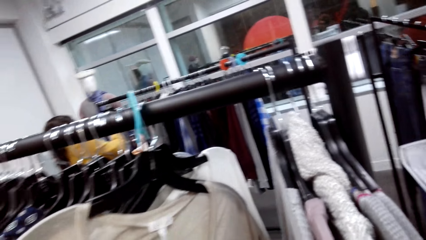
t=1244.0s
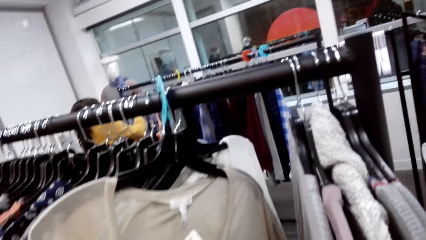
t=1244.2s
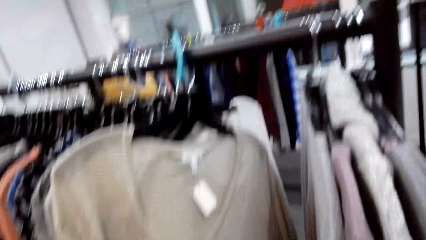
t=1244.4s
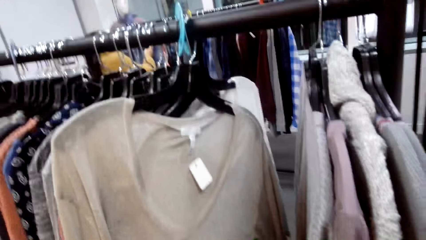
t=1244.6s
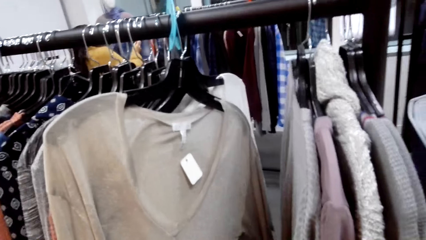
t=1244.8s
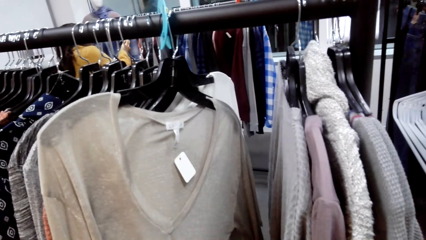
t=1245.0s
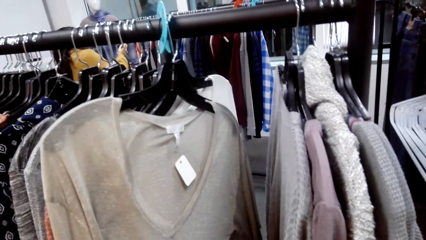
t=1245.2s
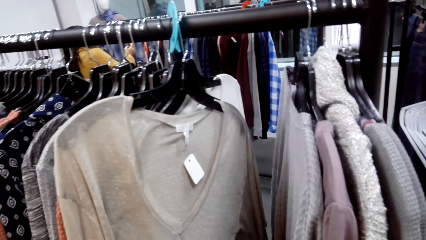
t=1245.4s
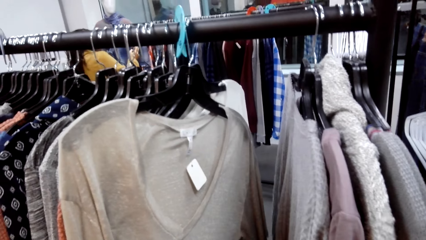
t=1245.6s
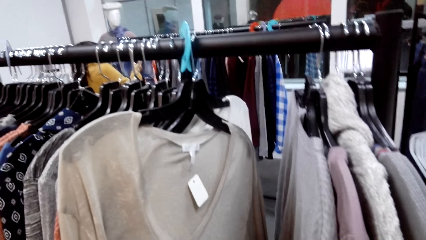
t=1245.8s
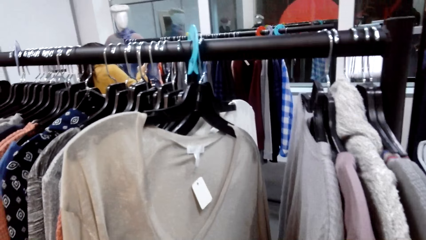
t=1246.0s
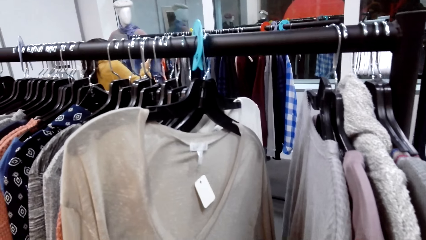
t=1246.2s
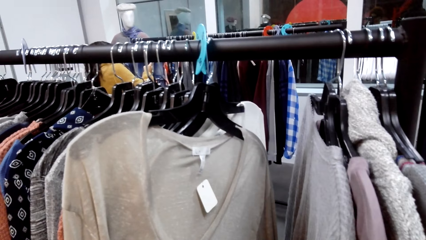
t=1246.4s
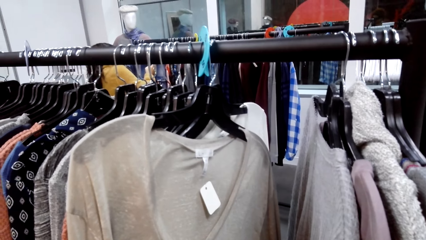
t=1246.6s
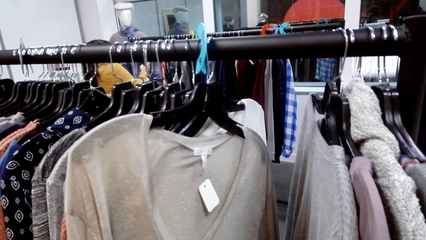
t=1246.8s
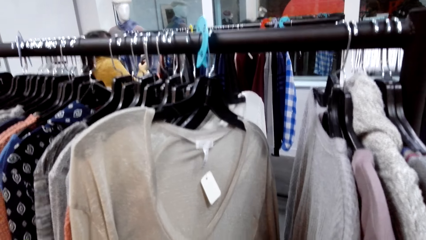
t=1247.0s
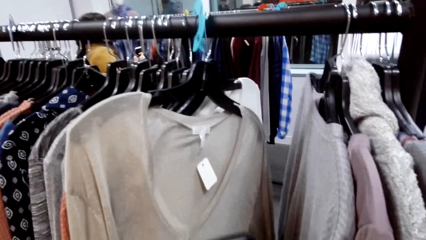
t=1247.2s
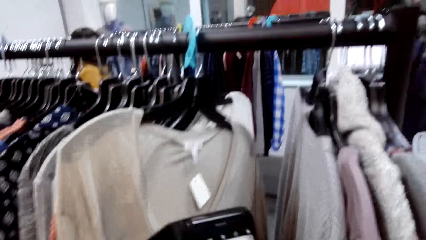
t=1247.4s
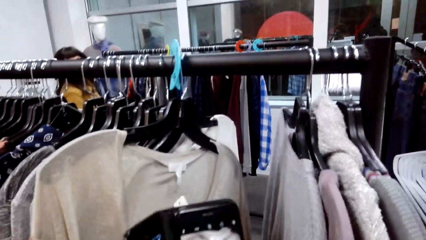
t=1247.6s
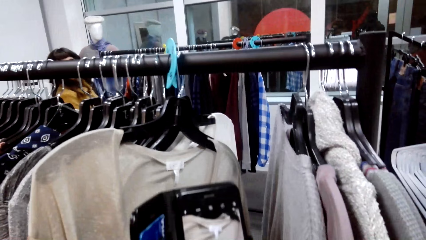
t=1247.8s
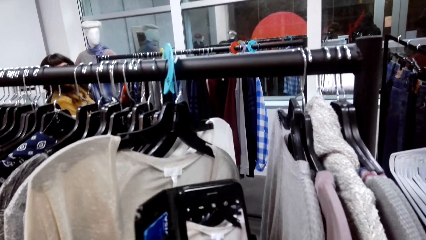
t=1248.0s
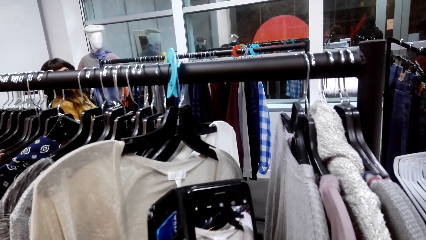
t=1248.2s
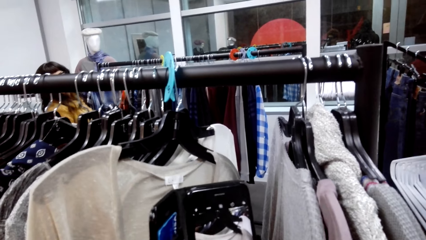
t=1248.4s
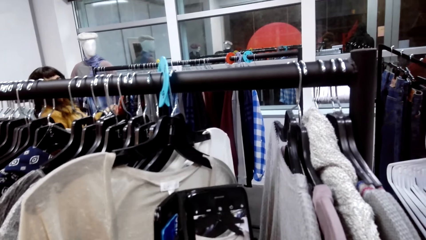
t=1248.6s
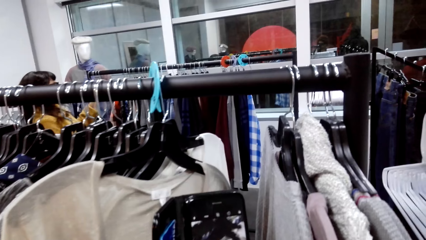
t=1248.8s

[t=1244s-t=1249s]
The camera wearer takes a photo of a sweater.

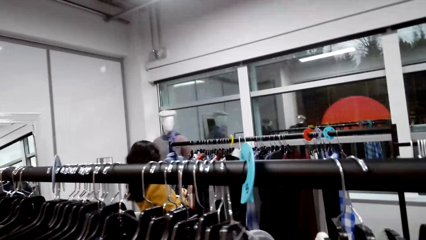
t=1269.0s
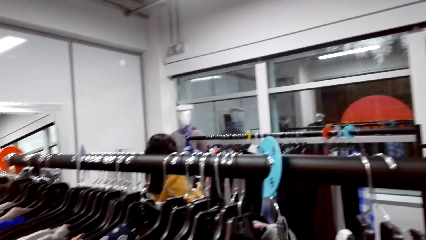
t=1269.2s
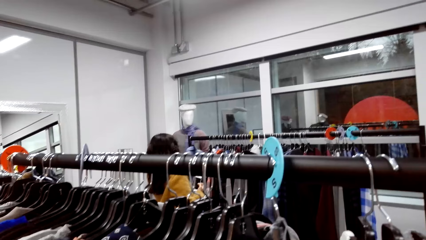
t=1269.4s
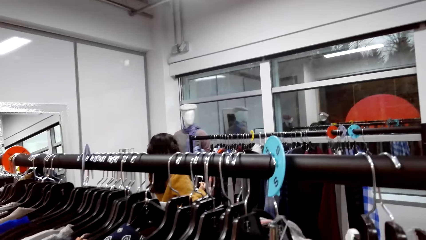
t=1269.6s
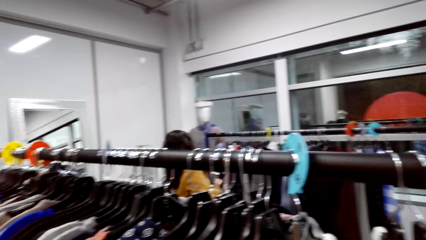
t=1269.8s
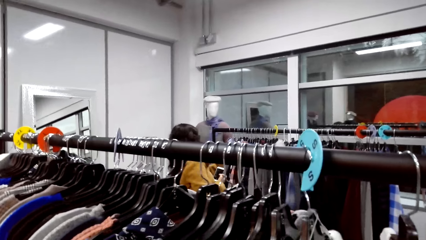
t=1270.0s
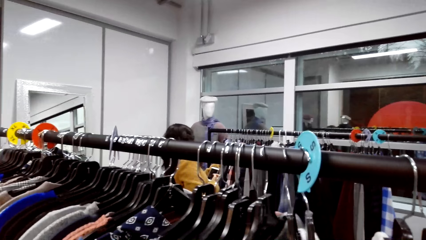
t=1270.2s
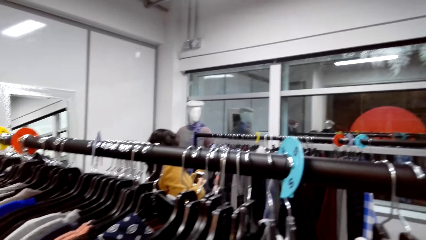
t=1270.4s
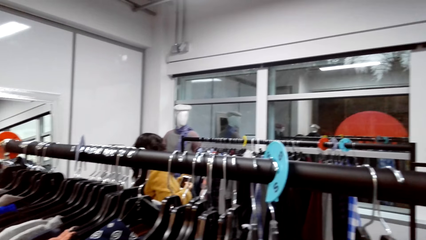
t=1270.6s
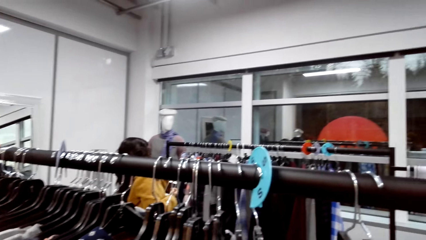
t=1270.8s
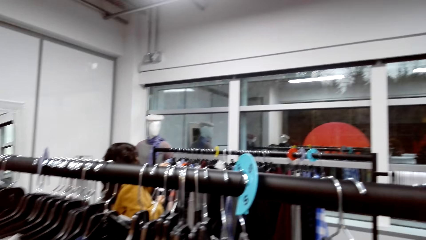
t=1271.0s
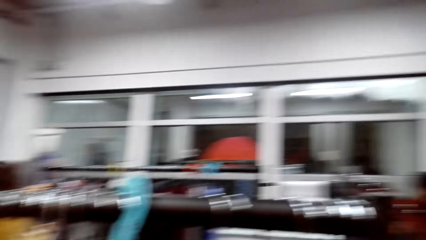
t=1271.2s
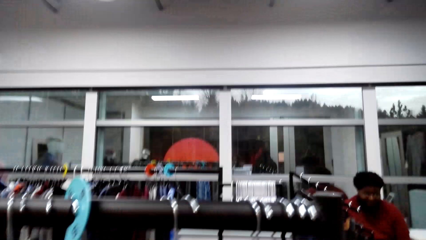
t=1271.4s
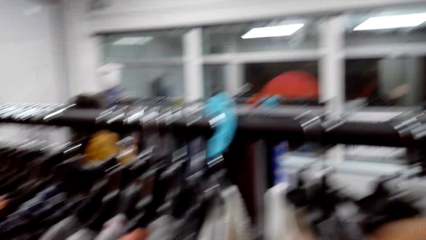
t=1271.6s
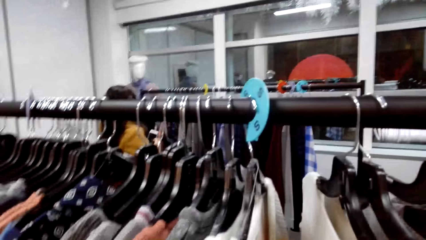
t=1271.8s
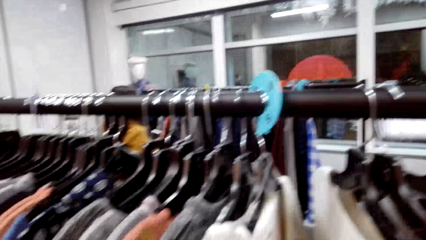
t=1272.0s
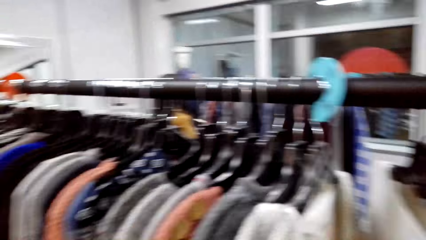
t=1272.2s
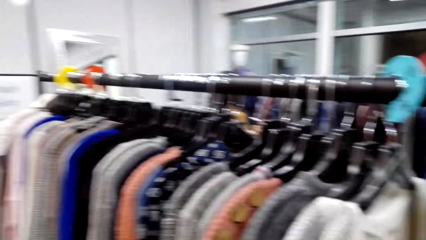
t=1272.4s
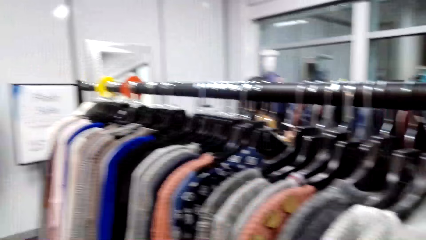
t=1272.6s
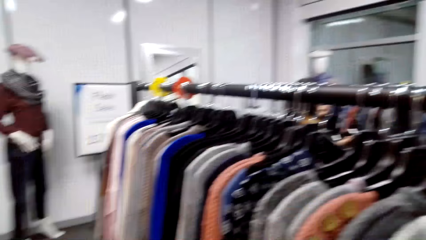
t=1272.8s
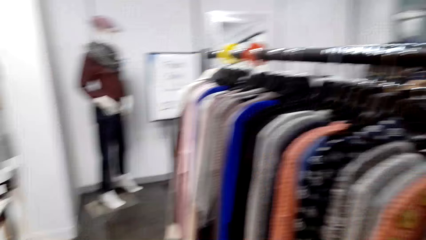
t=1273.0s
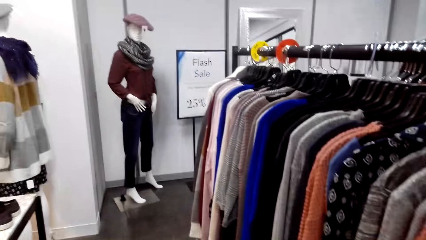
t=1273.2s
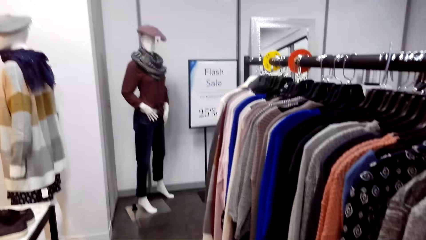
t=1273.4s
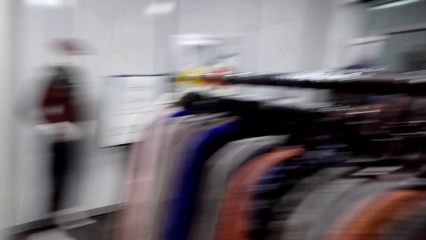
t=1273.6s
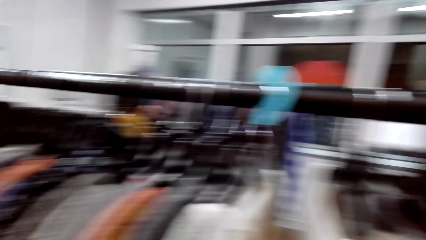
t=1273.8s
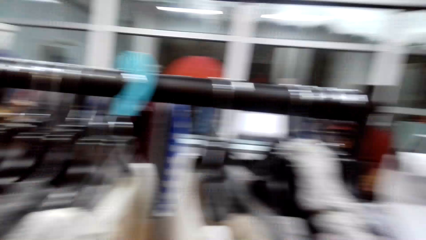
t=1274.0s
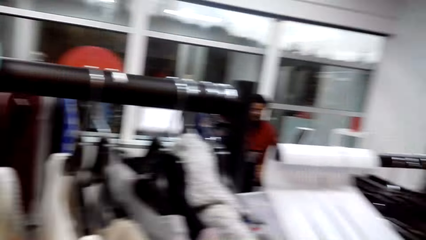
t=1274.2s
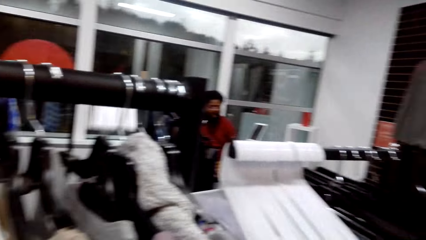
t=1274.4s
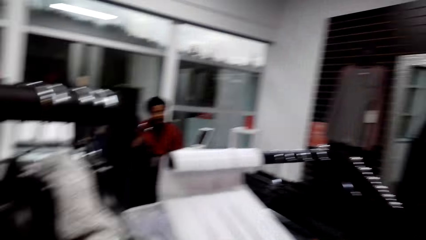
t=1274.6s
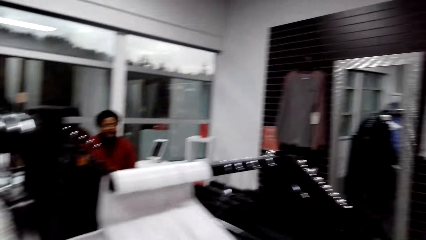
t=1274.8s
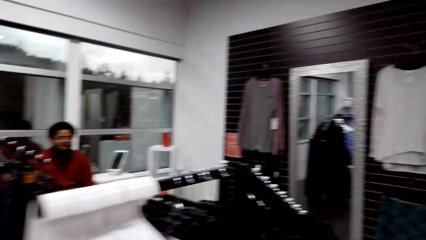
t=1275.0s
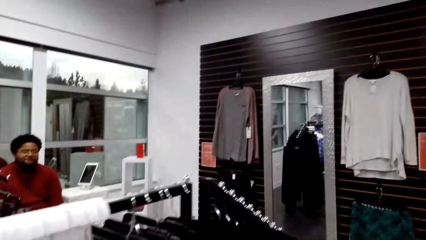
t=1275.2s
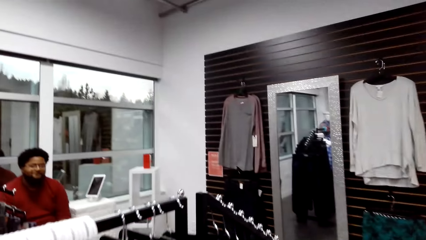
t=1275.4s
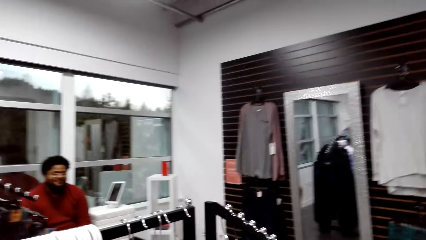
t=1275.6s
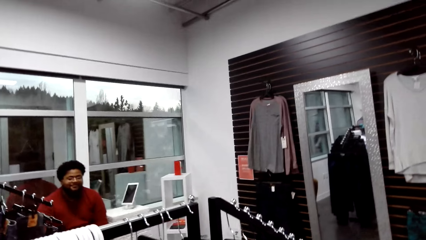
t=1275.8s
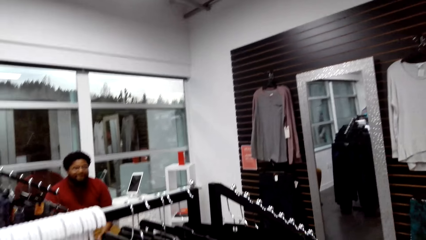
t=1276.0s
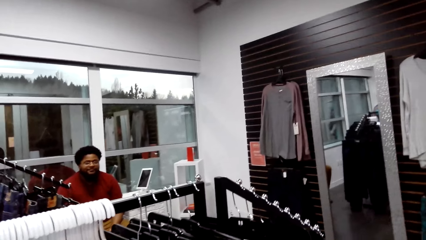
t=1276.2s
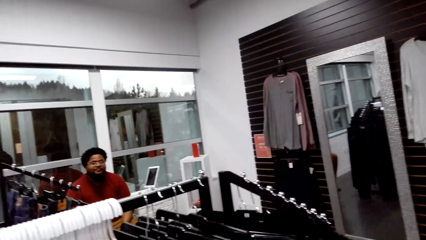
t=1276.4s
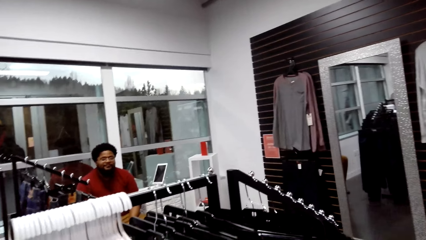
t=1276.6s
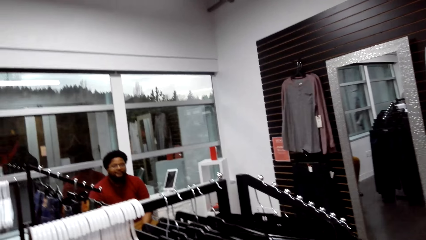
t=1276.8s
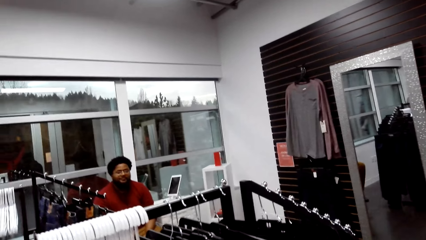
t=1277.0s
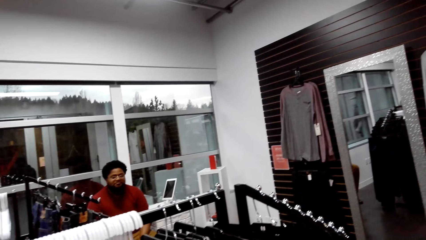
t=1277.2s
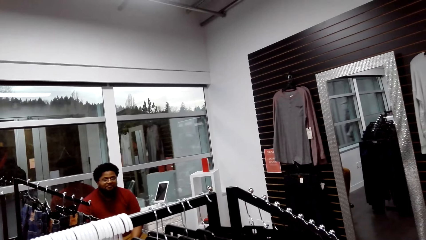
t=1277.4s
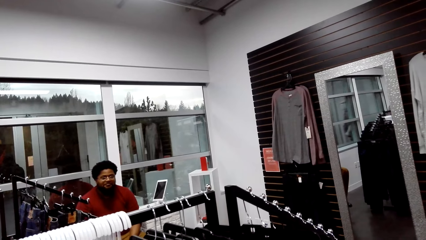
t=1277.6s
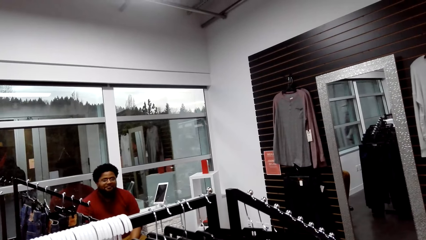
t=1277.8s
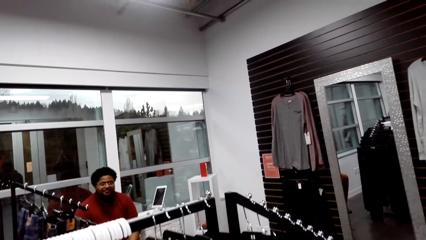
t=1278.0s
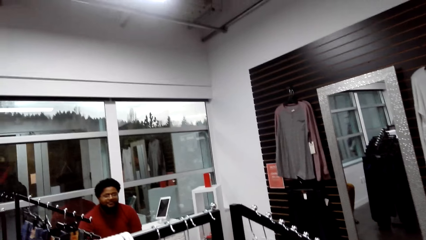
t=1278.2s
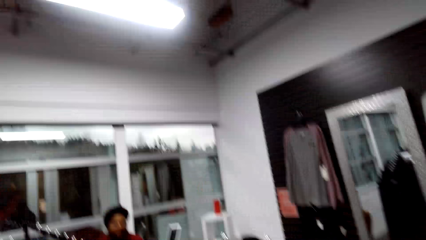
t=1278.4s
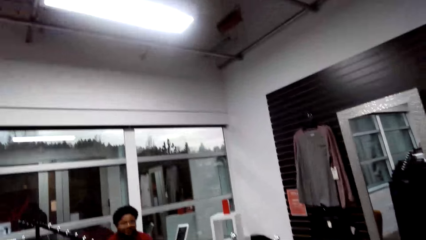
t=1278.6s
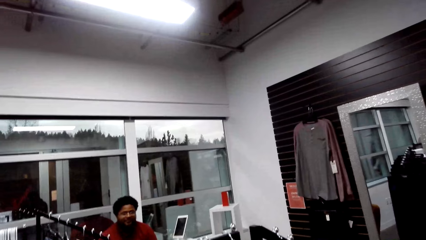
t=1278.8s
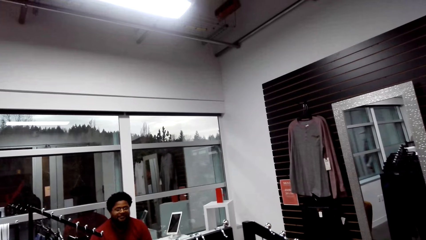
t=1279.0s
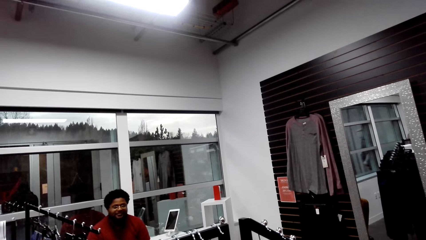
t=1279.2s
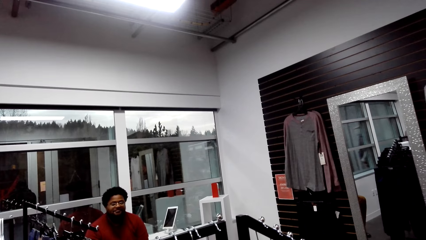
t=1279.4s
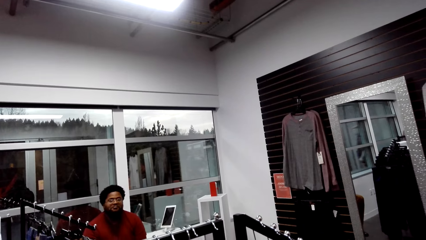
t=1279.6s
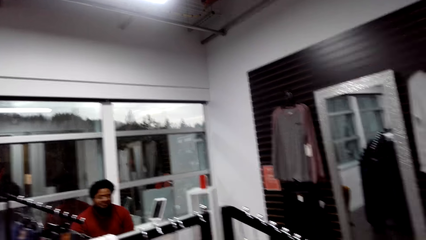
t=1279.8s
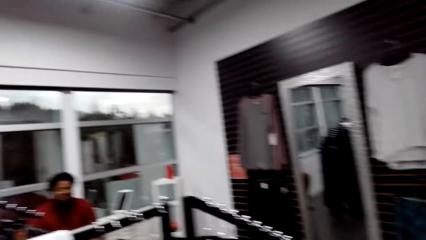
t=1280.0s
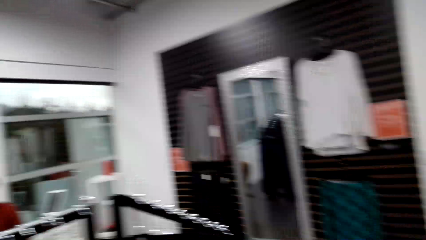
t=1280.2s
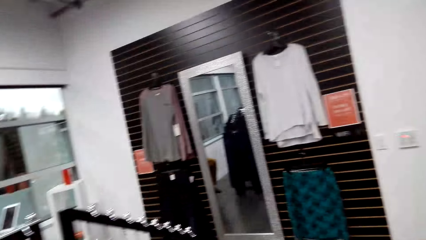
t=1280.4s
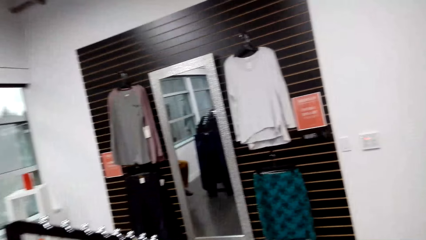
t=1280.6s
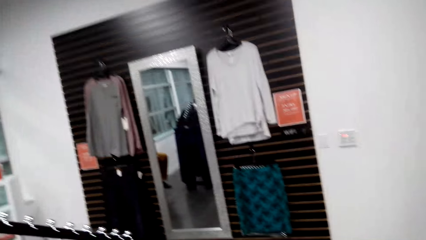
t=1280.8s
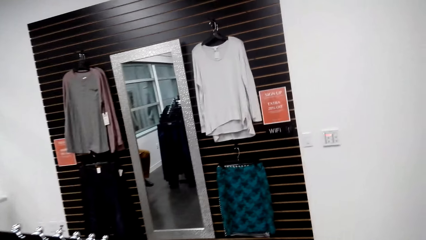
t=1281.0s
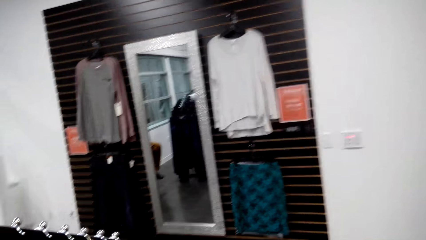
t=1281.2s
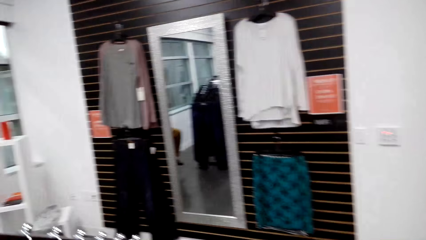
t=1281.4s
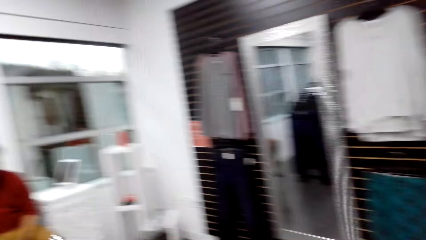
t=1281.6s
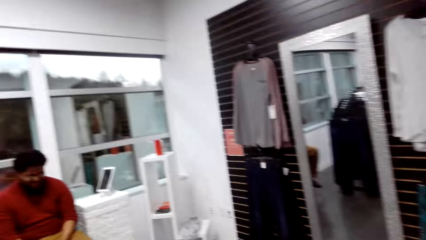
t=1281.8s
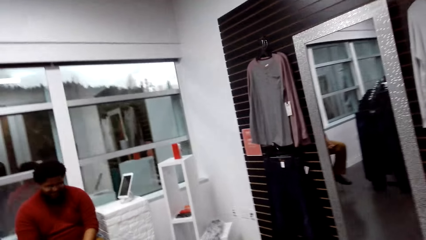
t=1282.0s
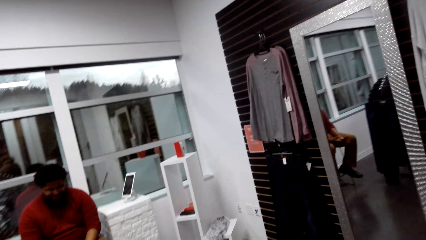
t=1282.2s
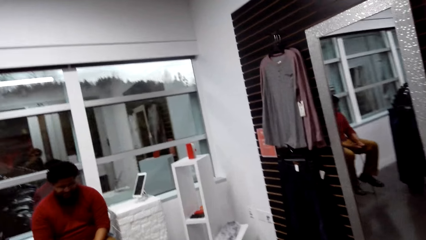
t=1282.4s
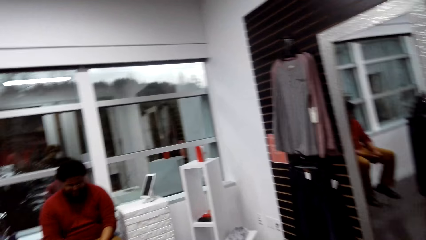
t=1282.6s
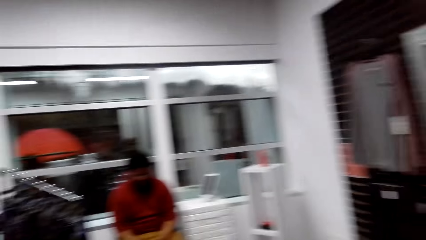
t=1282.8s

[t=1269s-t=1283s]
The camera wearer selects the clothes. They walk around. They speak to a man. They look around.
